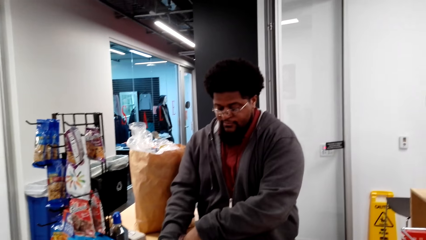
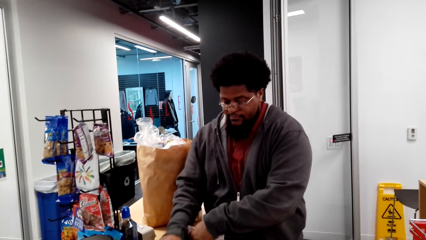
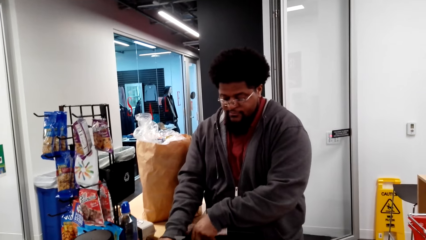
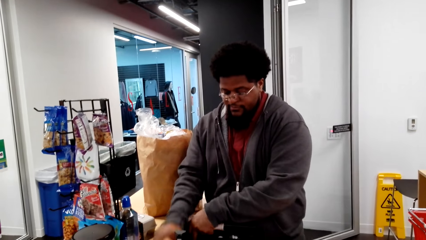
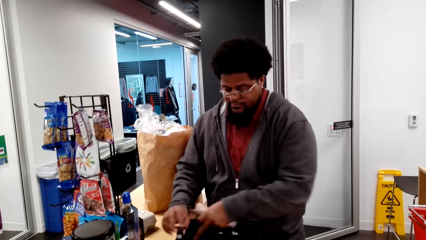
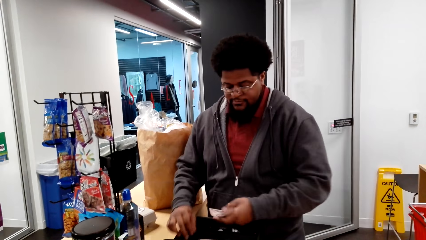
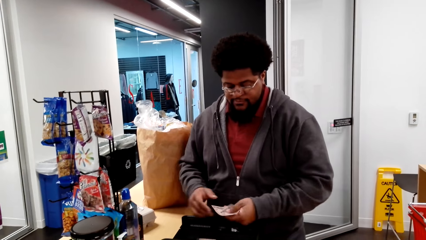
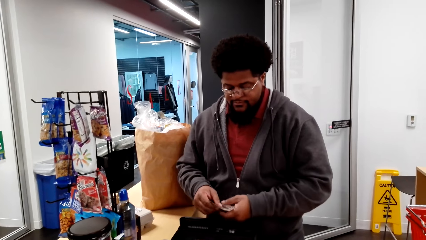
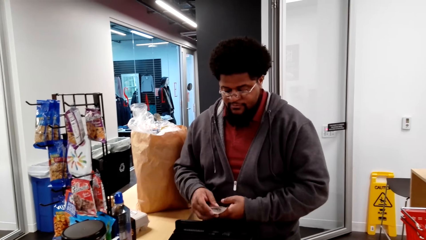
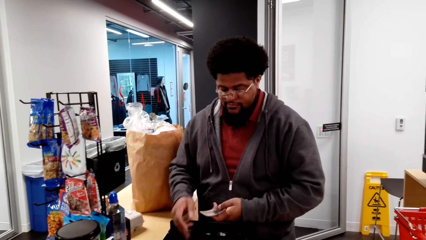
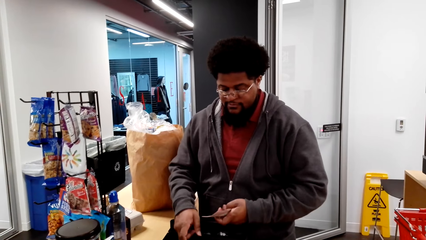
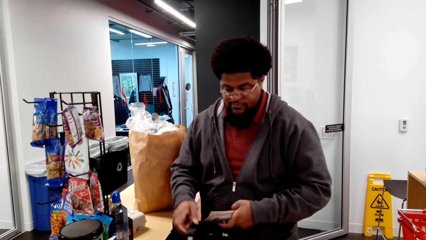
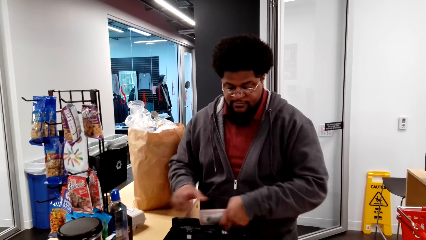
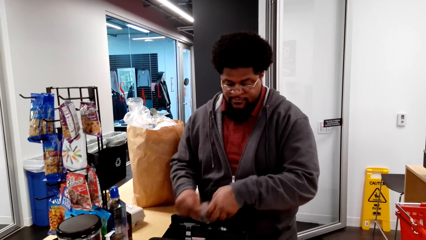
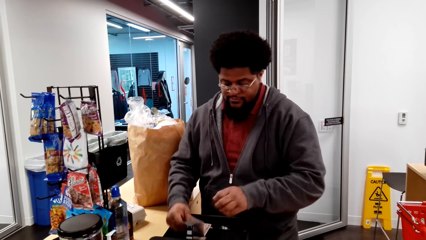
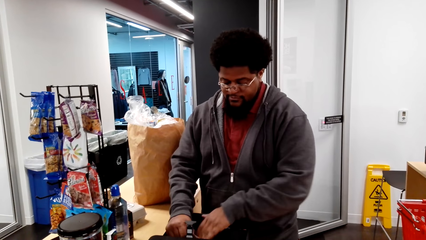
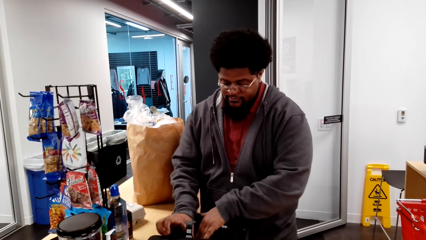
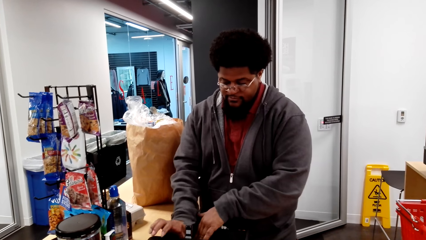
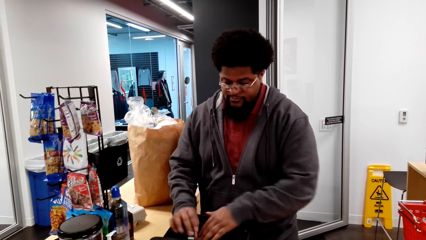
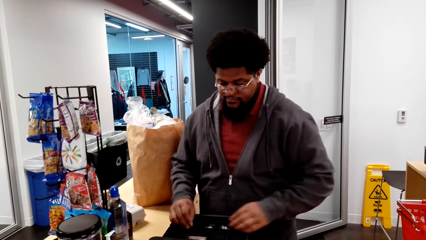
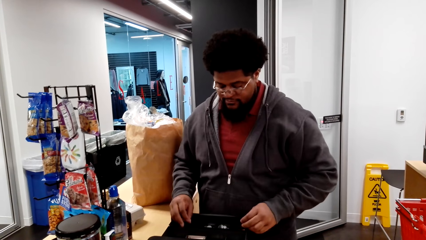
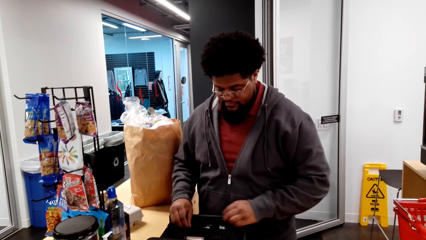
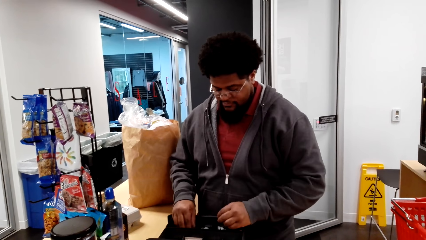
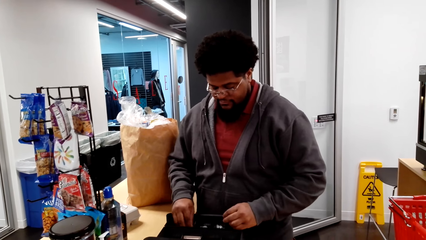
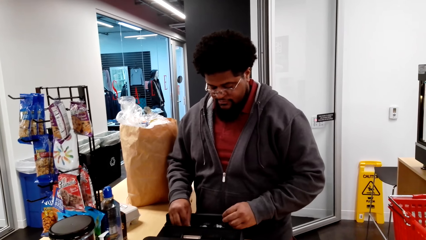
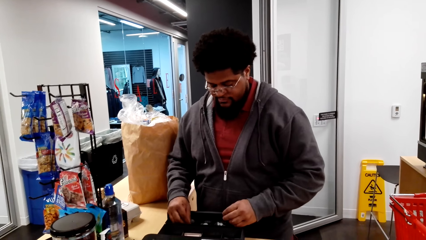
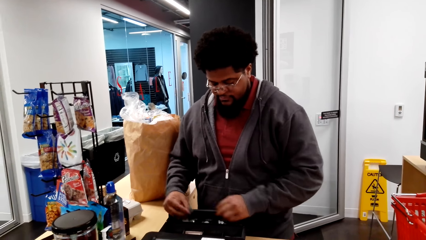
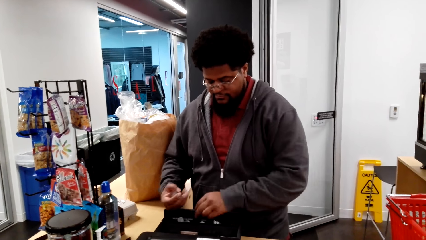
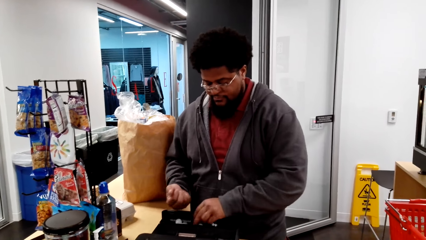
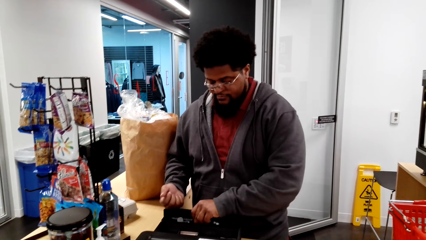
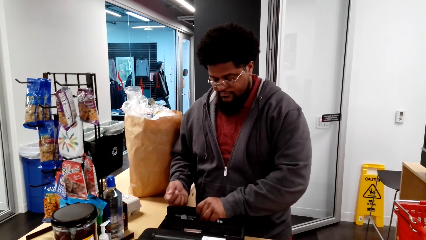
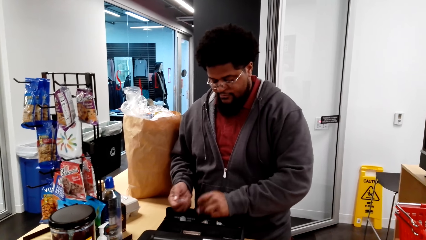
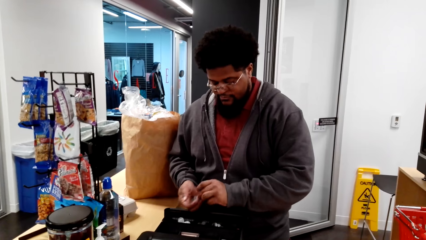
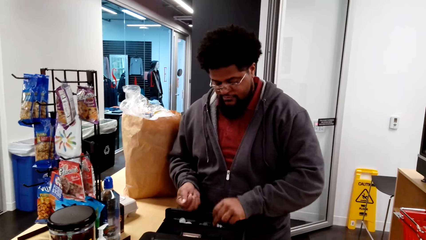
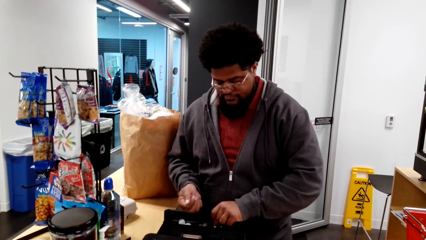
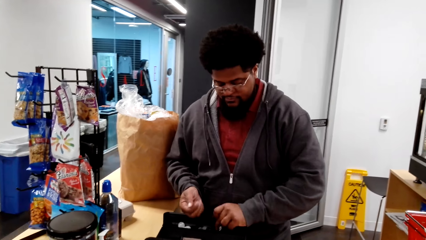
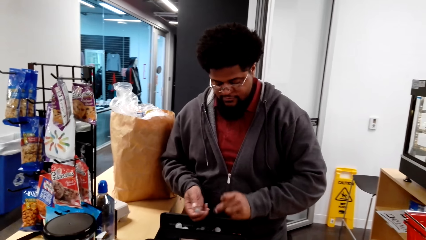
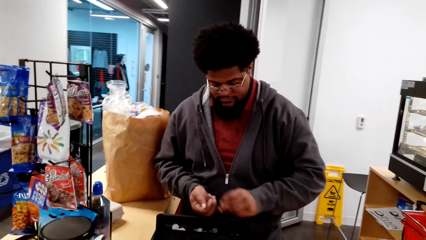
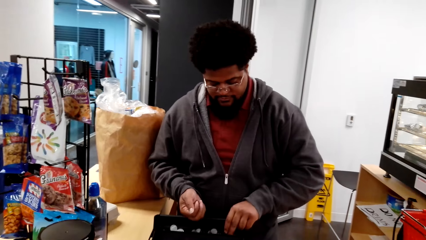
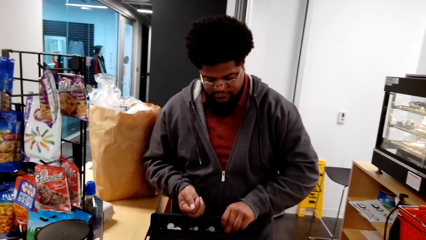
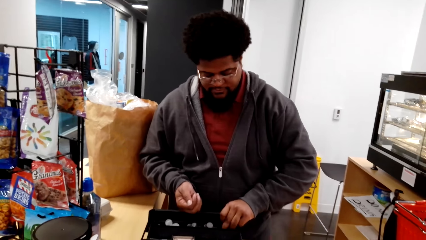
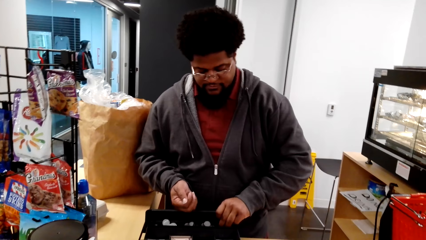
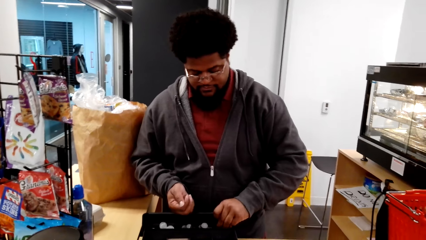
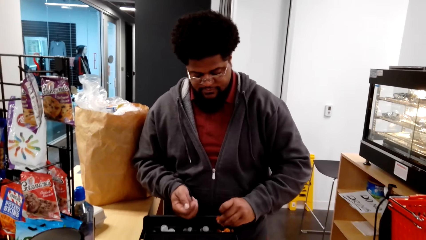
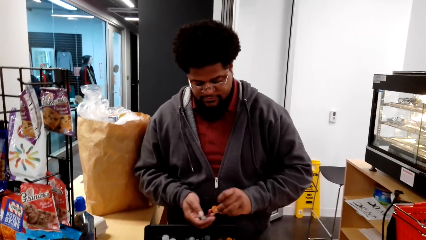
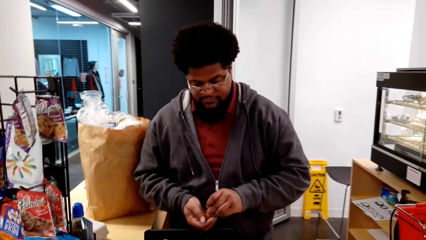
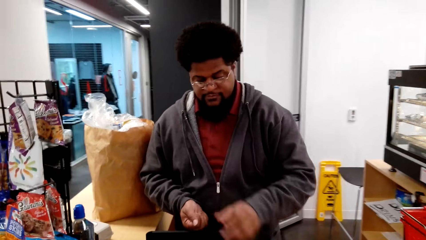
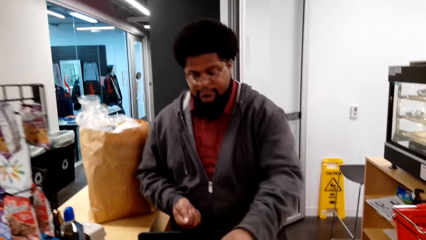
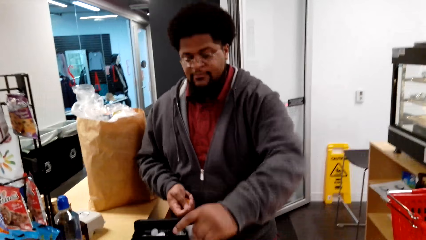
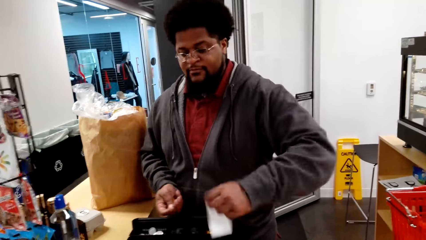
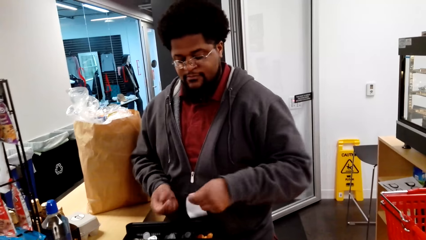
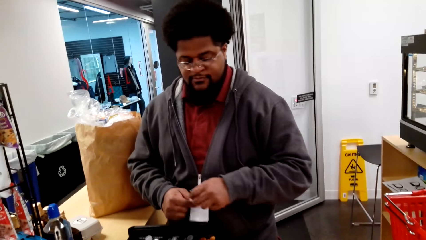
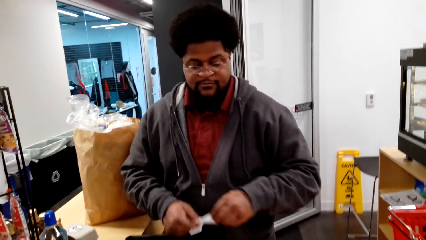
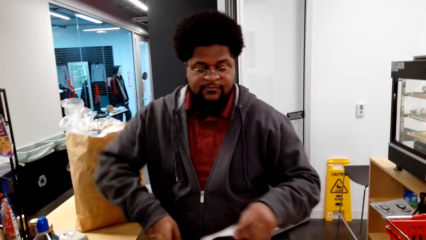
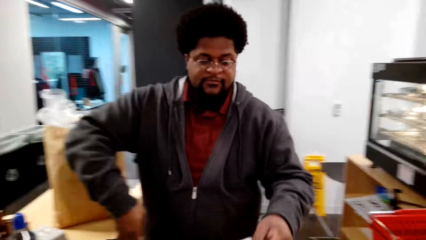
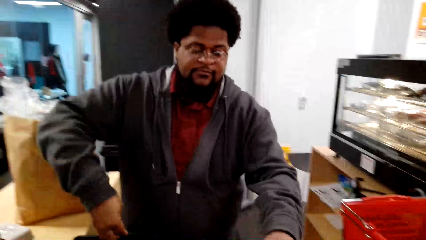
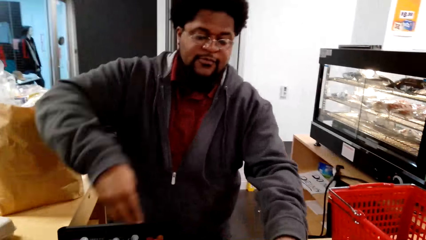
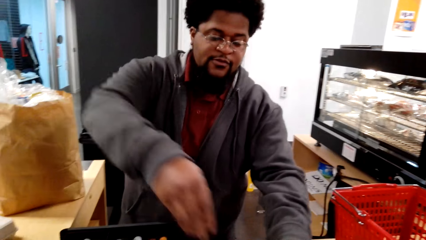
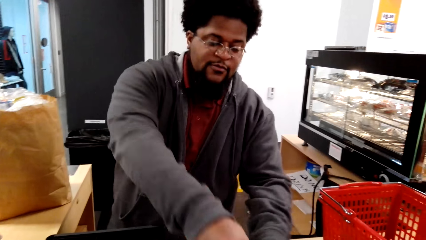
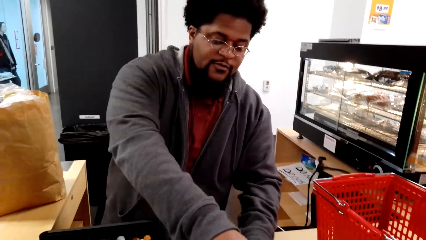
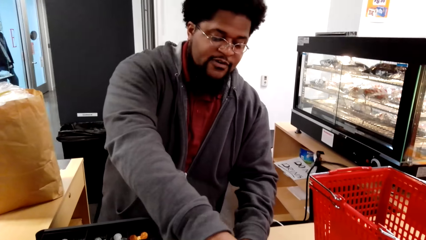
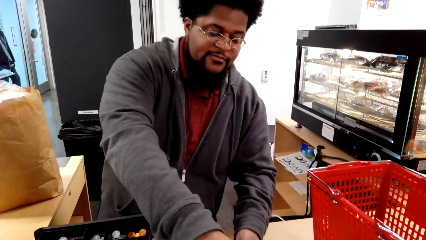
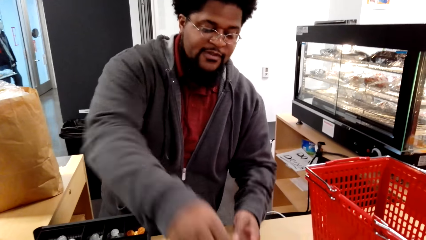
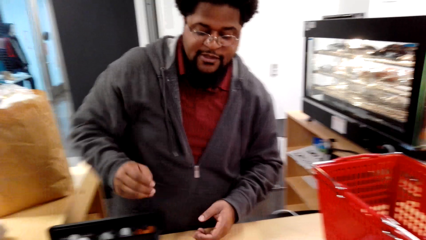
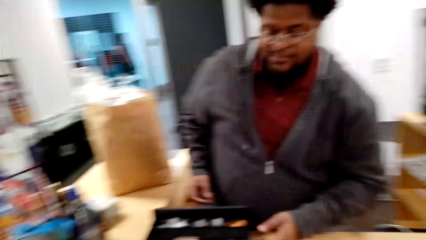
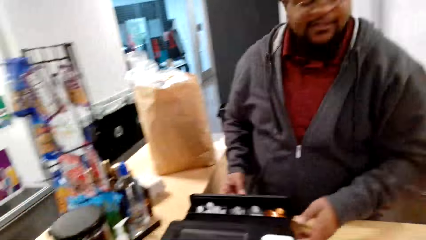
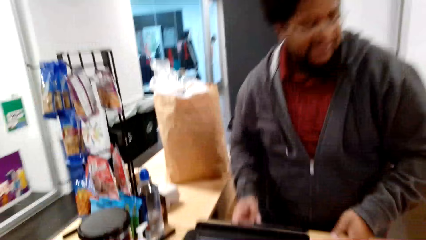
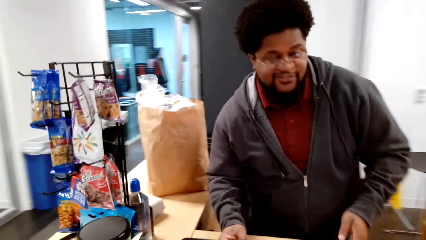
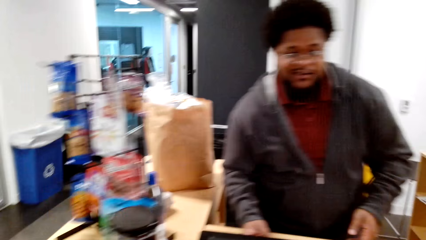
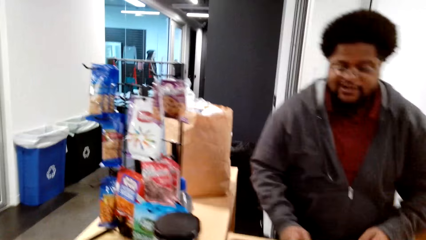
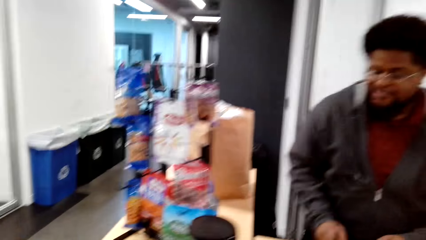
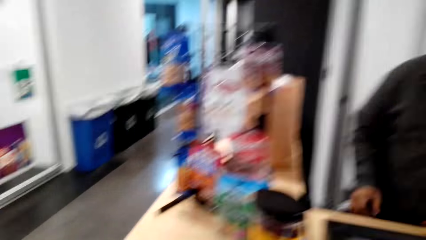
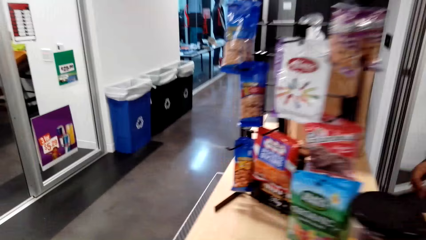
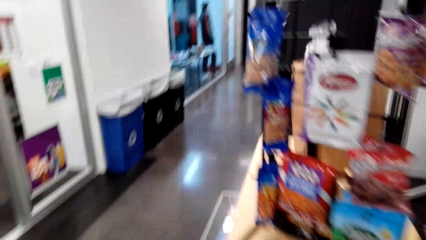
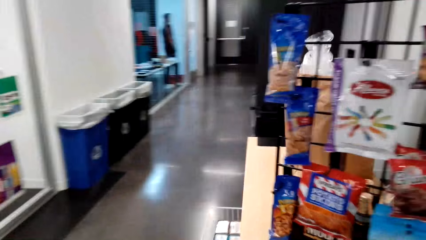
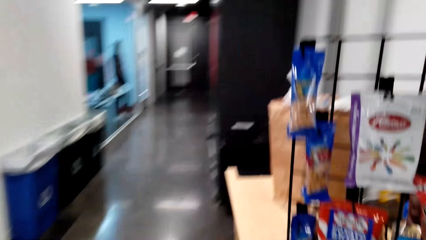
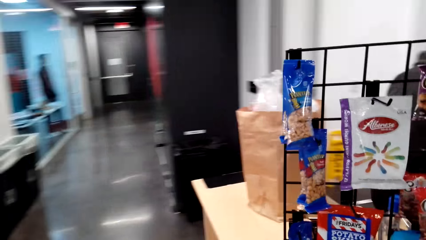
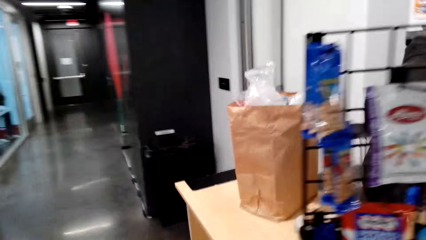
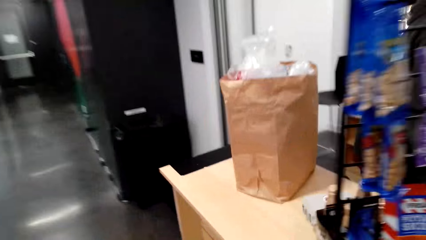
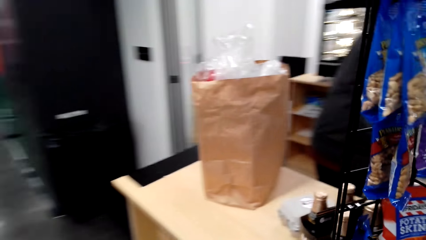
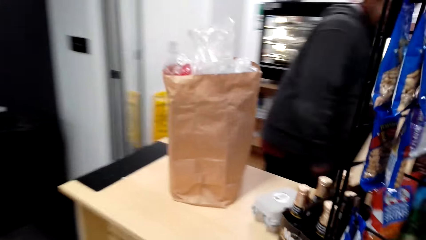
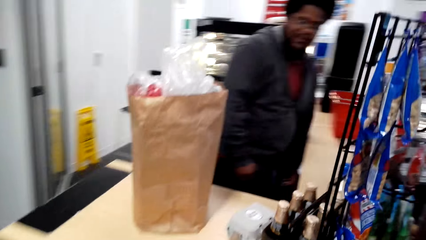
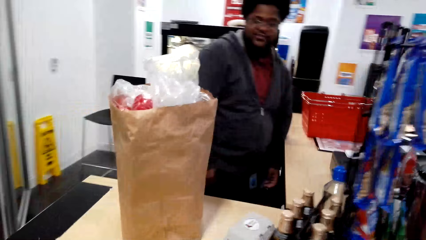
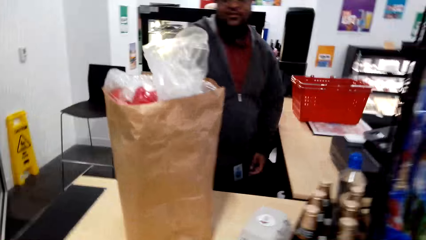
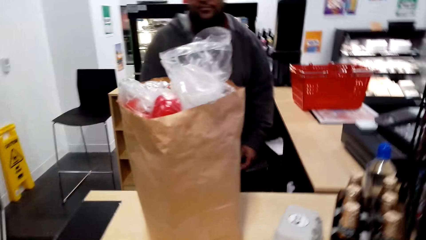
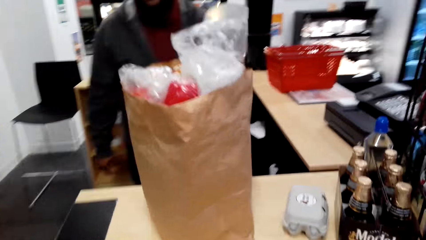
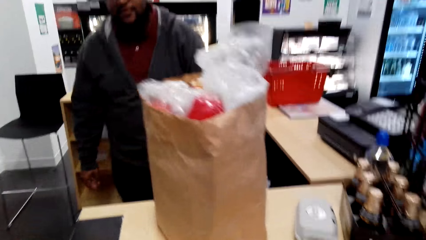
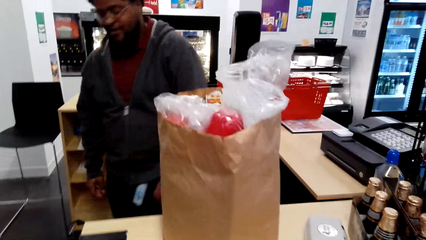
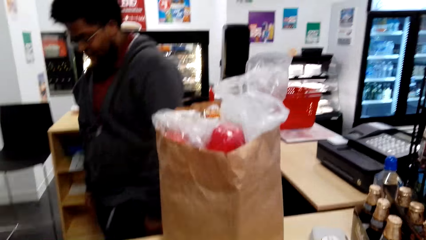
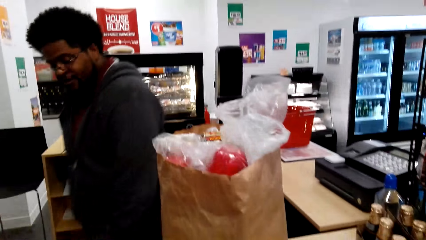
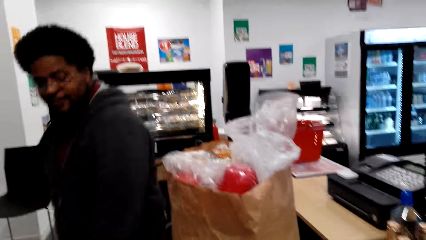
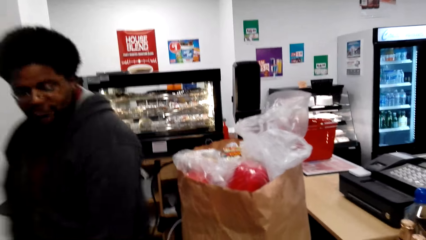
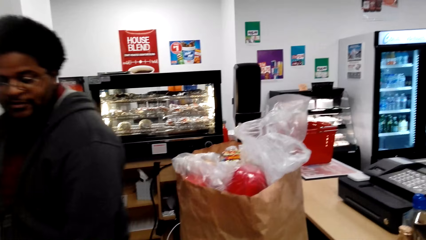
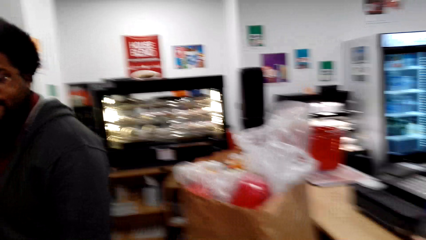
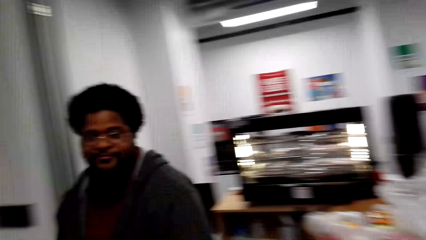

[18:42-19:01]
The man collects money from the machine slot. The camera wearer cuts the receipt. The man gives money to the camera wearer. The man gives the camera wearer the receipt. The man talks to the camera wearer. The camera wearer walks from the counter desk. They talk to the man. The man walks from the counter desk.
